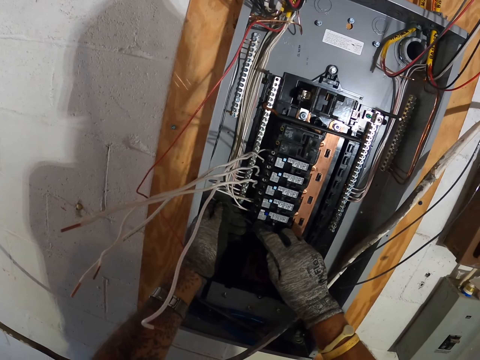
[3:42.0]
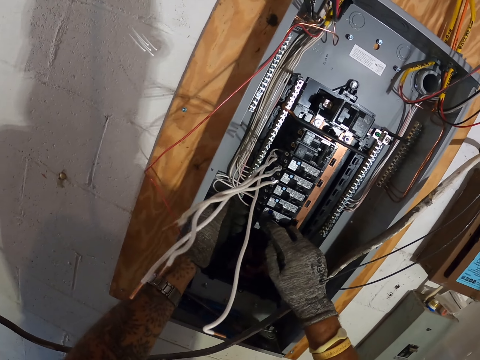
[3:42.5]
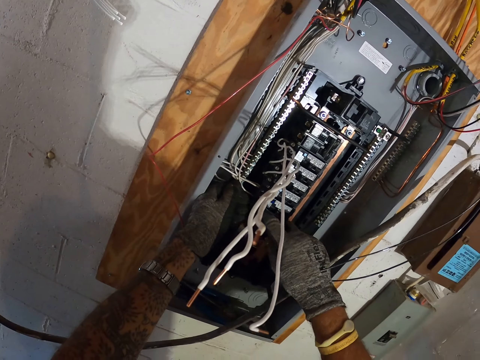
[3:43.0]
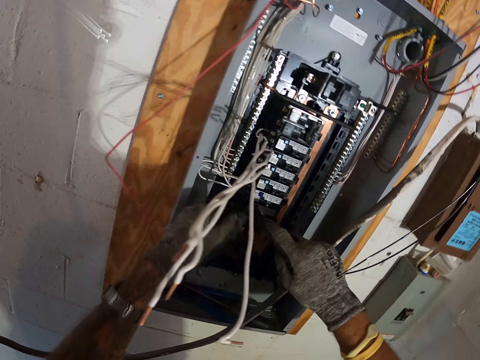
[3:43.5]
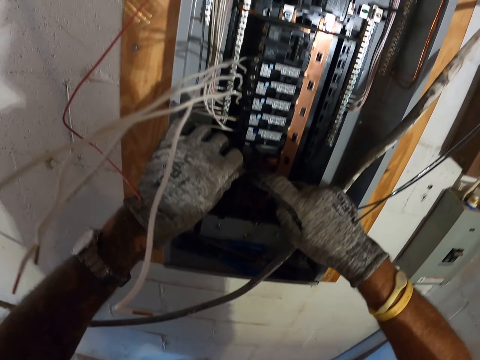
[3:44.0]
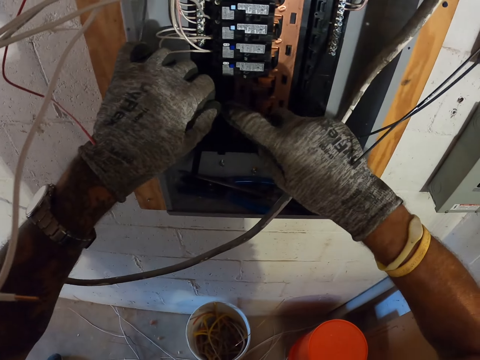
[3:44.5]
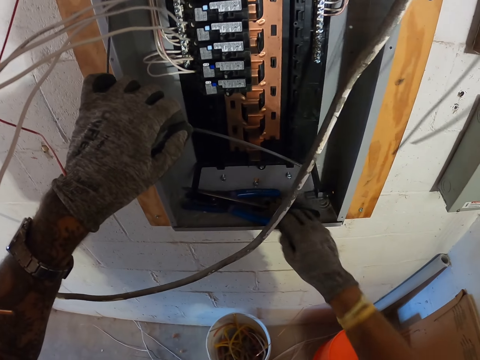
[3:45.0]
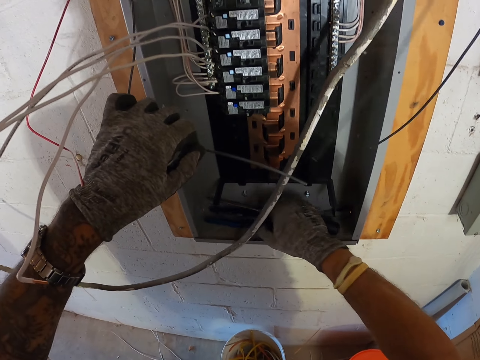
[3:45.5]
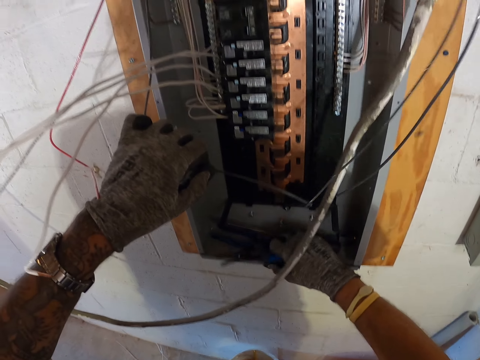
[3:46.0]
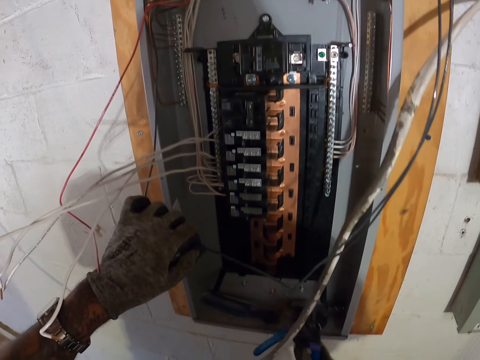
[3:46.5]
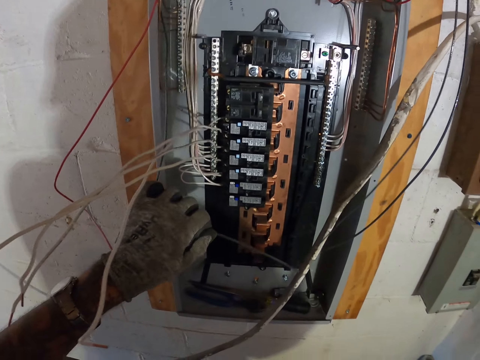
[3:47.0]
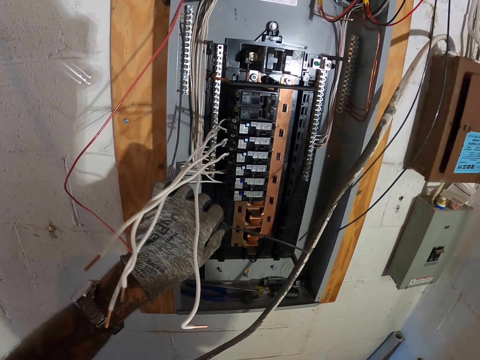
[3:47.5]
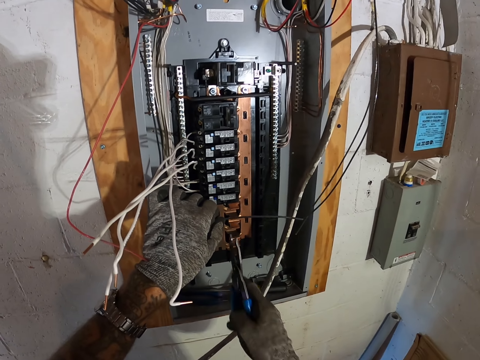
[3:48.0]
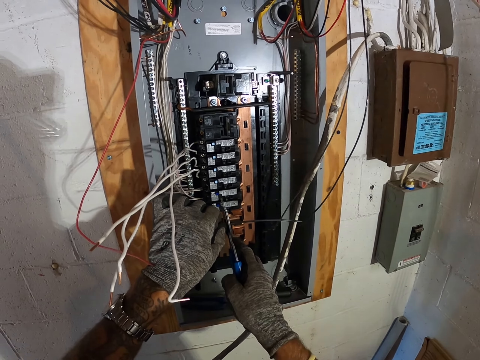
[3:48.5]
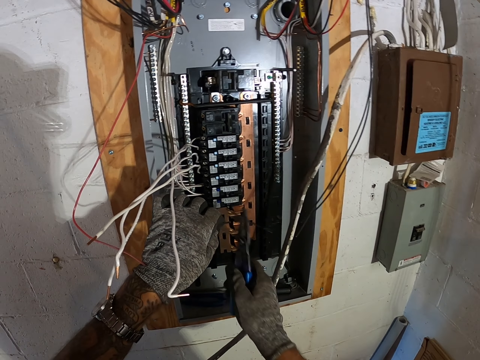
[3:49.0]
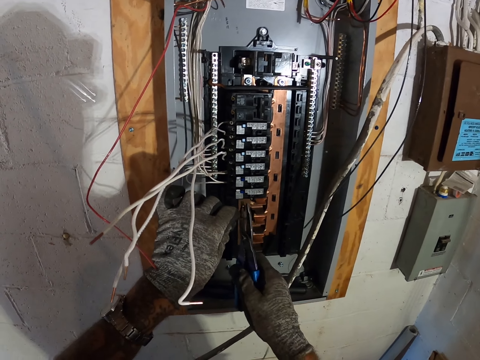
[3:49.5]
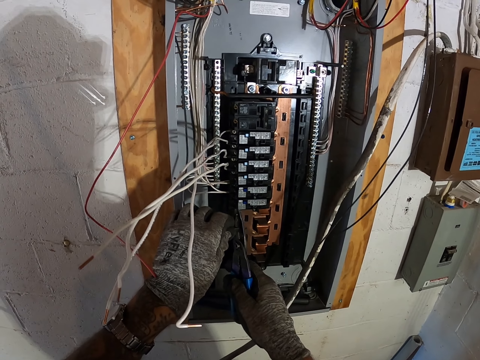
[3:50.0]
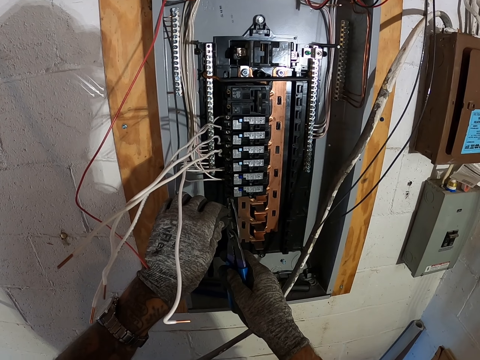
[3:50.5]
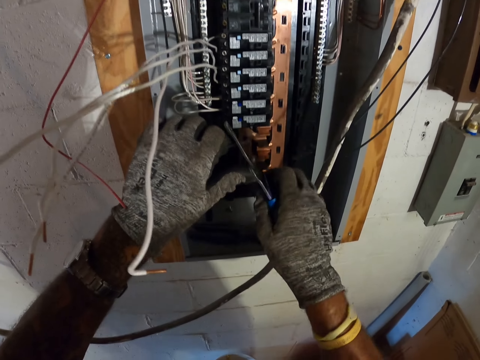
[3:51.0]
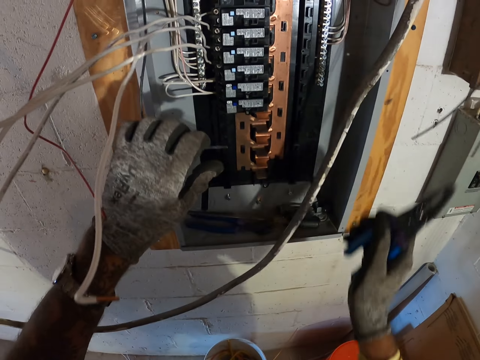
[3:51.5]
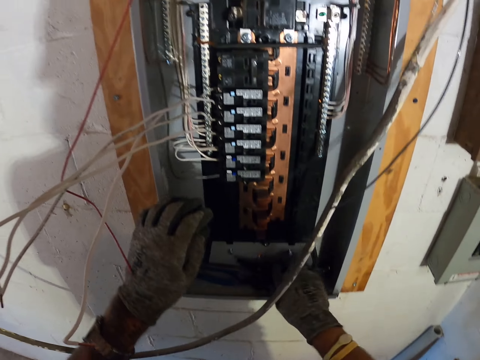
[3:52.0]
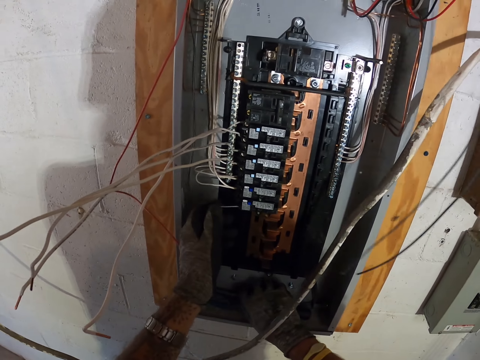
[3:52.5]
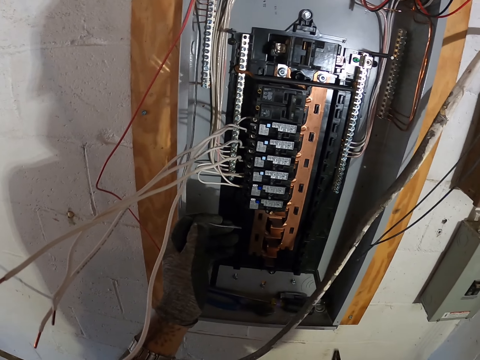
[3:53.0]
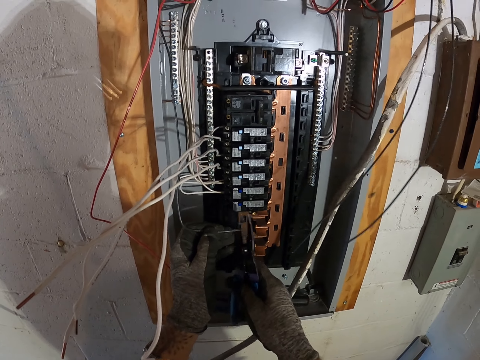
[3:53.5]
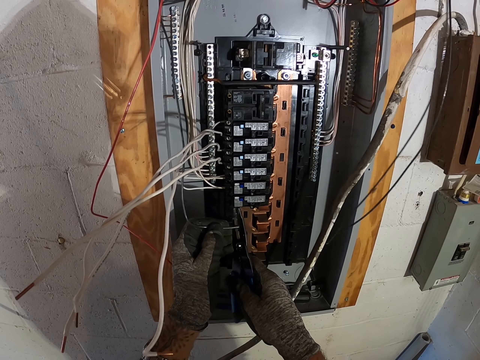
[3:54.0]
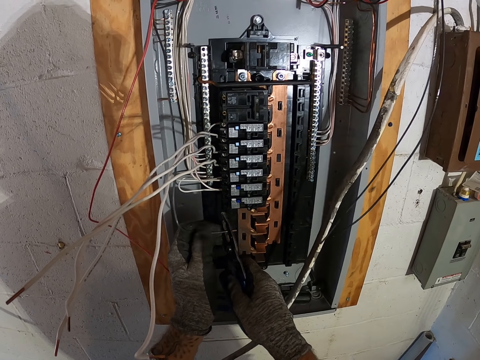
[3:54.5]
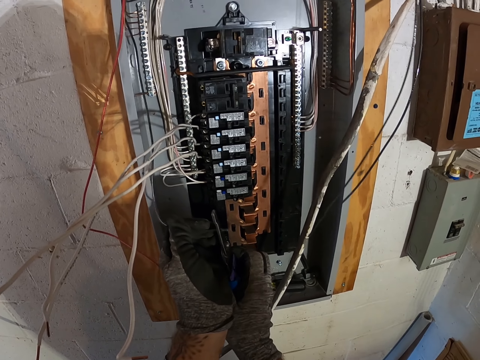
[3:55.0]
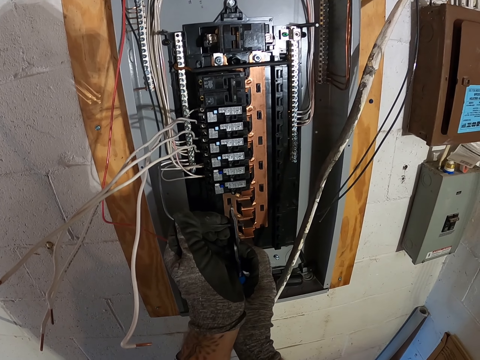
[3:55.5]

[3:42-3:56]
The camera wearer picks up the pliers. They cut the wire with the pliers.

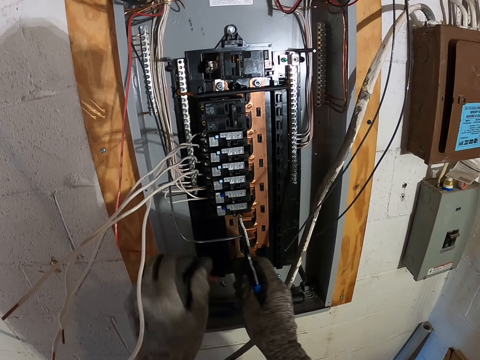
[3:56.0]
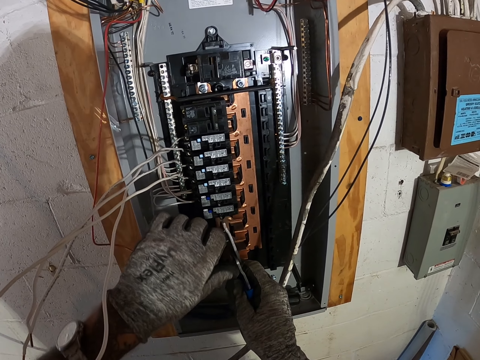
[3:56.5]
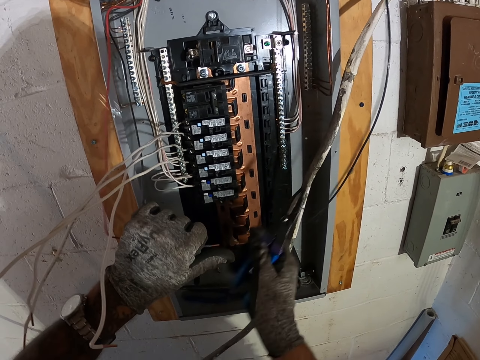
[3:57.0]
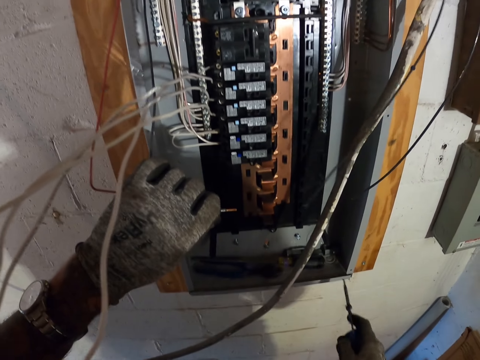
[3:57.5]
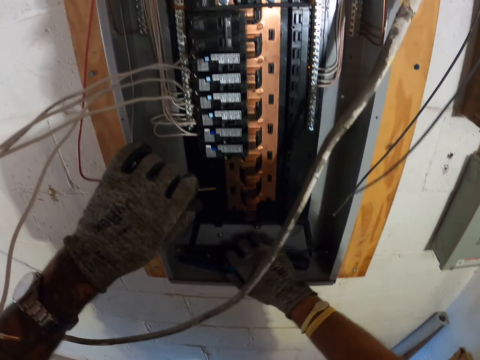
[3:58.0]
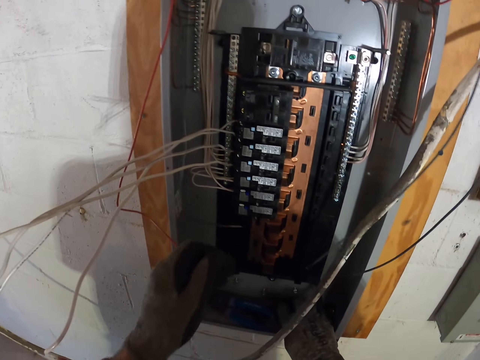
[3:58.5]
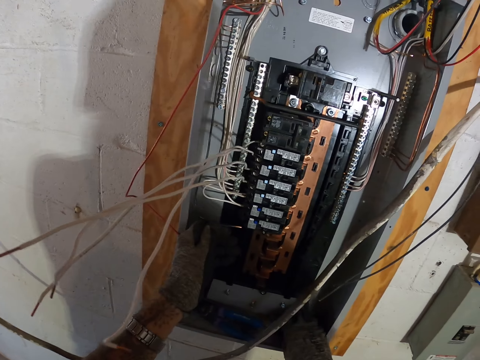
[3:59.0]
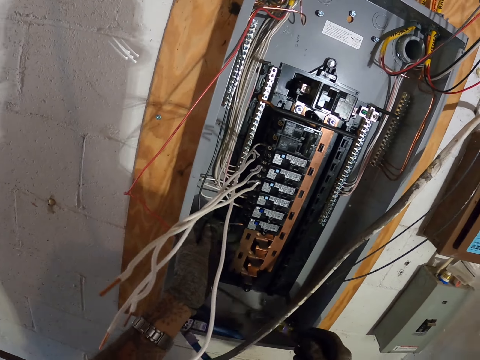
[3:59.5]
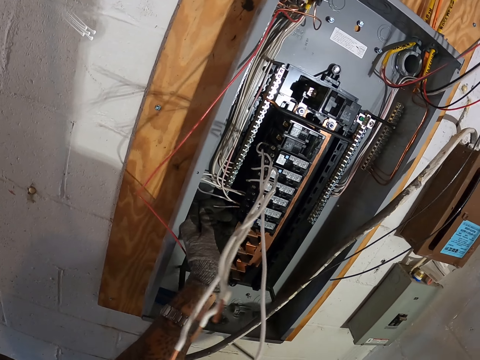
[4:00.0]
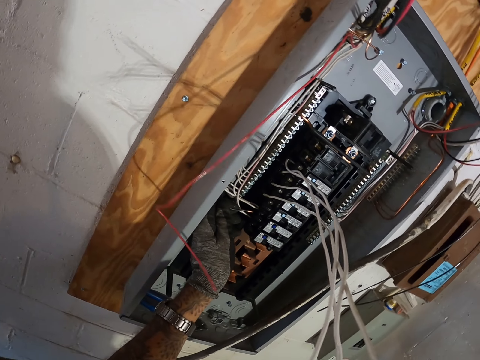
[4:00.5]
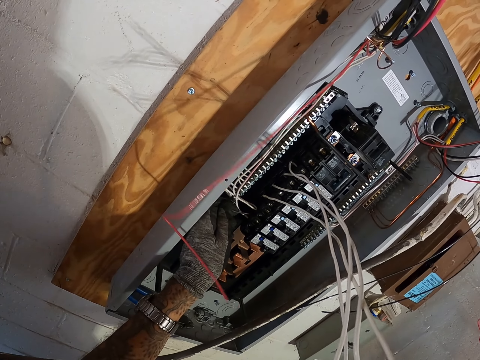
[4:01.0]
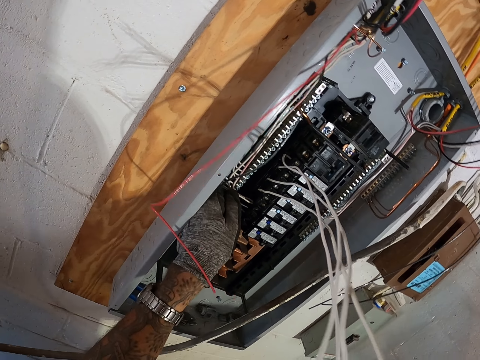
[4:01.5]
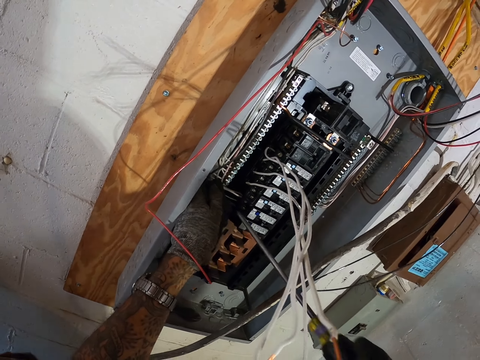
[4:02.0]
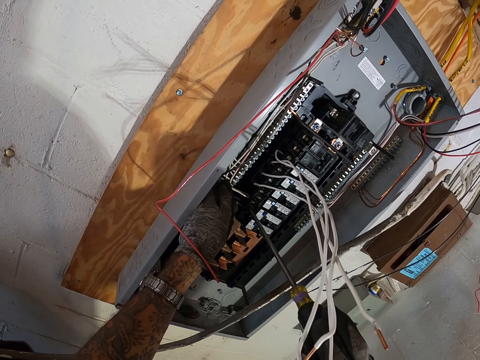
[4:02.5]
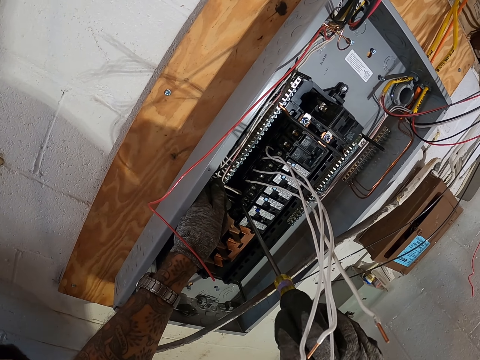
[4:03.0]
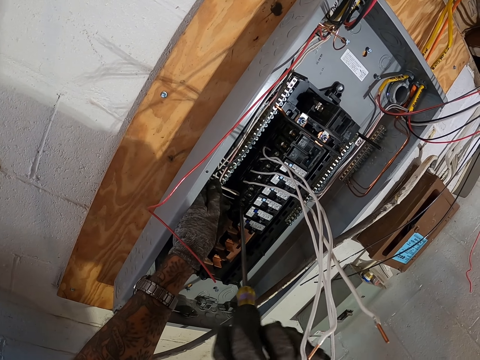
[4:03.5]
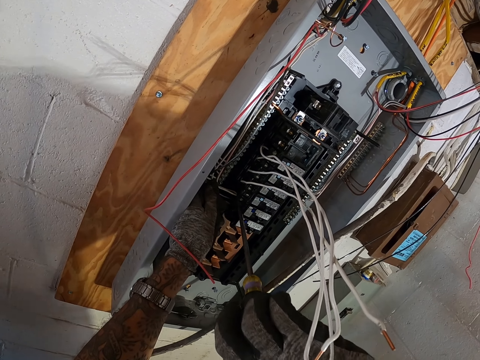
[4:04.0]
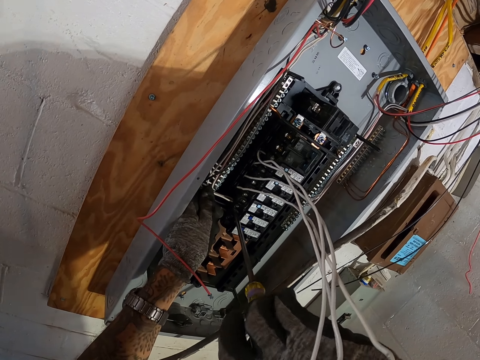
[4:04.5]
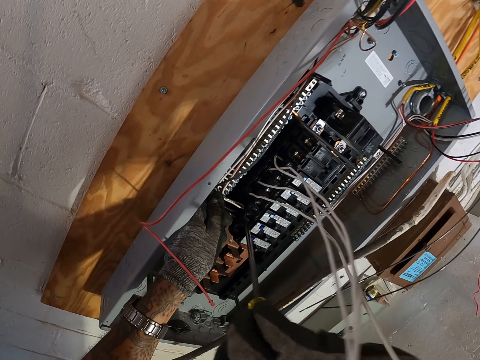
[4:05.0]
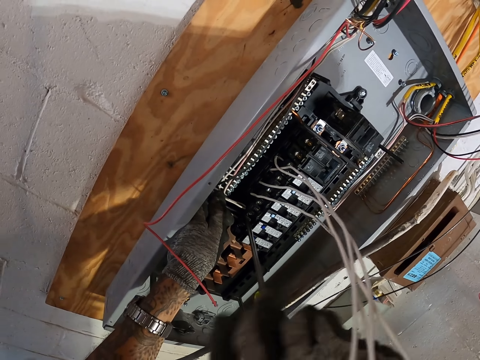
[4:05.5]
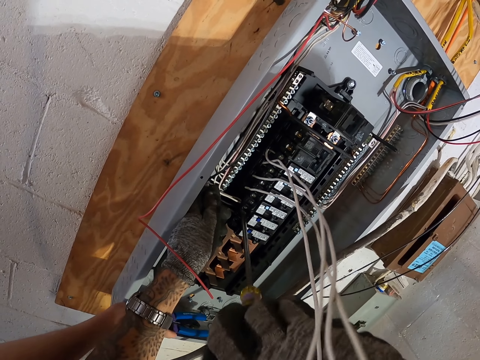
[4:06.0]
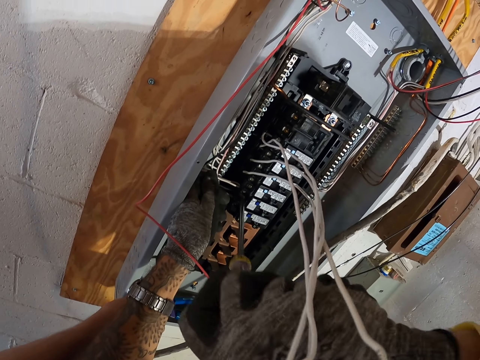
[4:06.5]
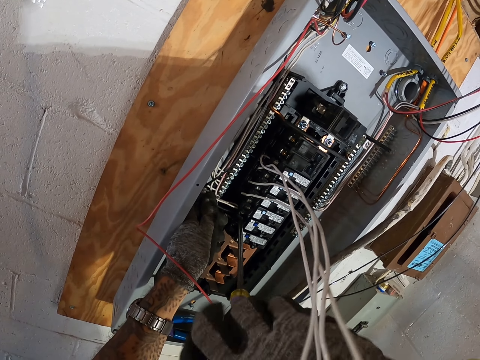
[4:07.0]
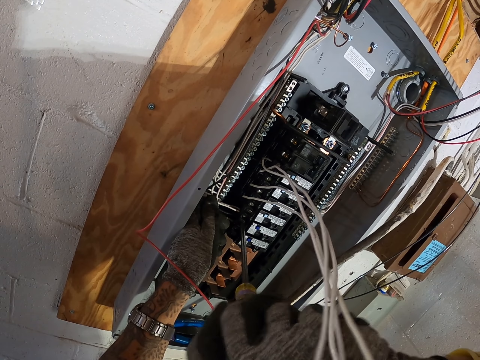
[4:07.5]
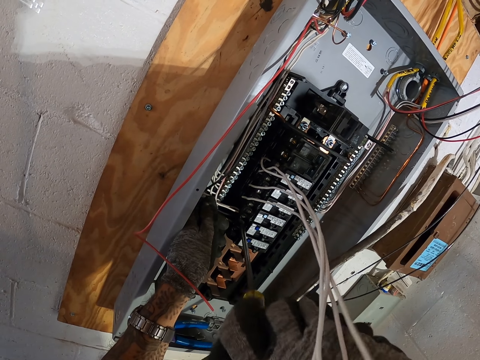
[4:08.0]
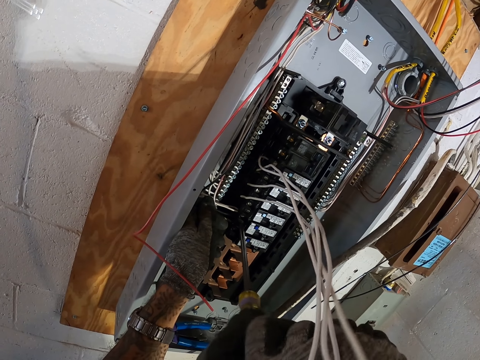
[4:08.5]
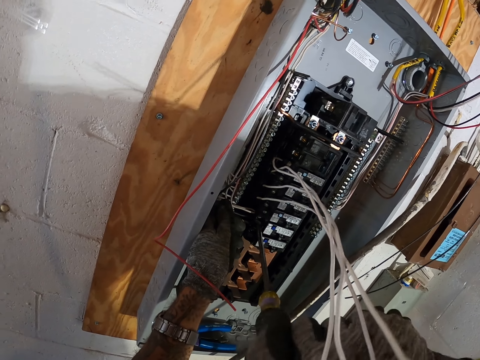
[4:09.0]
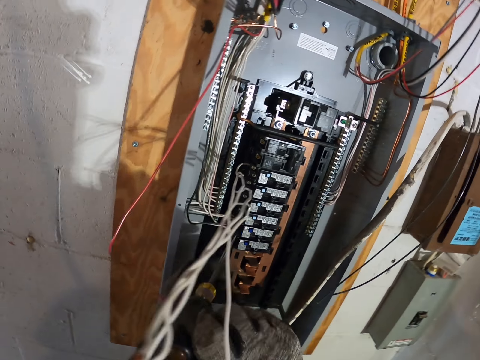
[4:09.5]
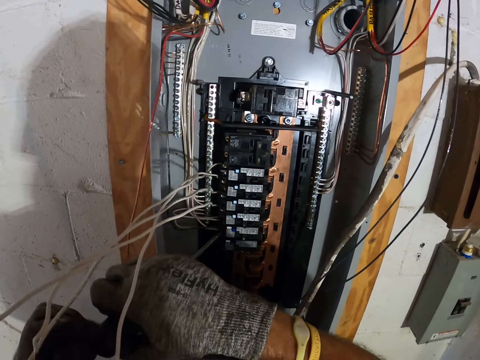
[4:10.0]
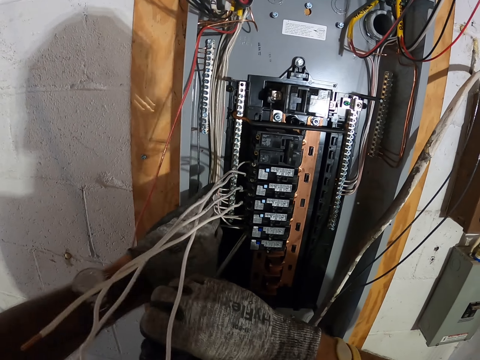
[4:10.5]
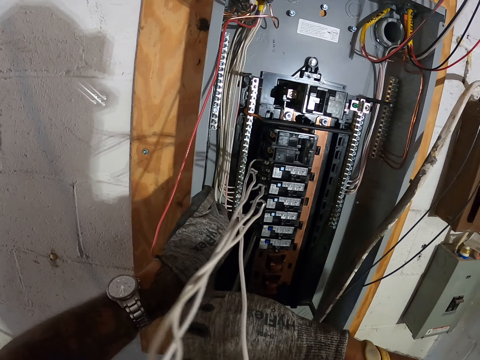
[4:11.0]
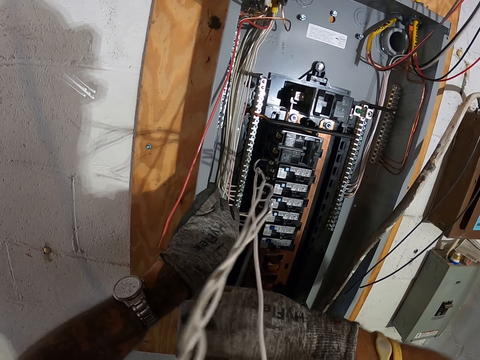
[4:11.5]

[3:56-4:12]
The camera wearer puts the pliers in the meter box. They fix the electric box panel. They pick up a screwdriver. They fix the electric box panel with the screwdriver. They screw the black cable in the meter.
